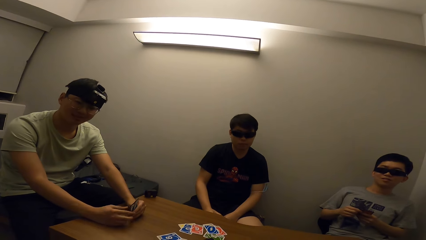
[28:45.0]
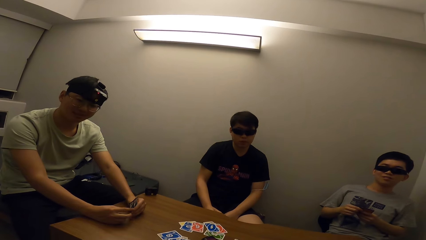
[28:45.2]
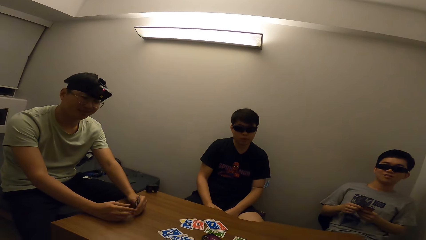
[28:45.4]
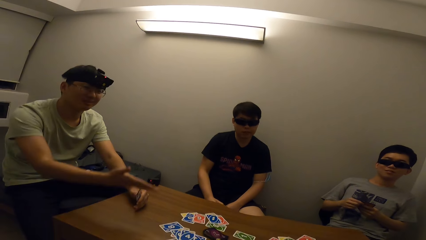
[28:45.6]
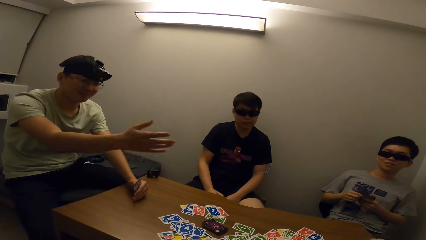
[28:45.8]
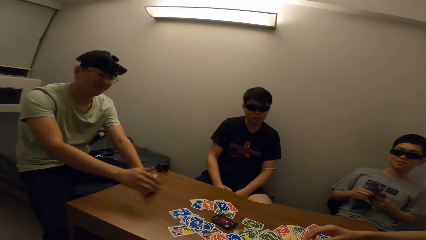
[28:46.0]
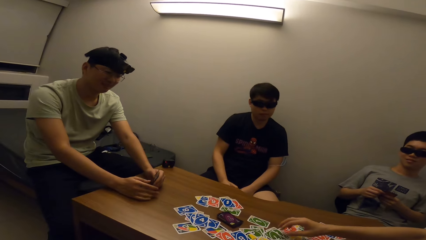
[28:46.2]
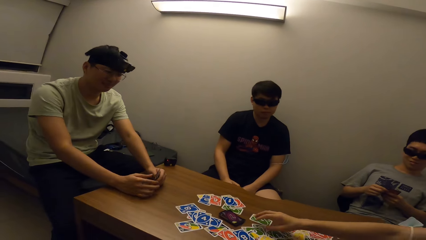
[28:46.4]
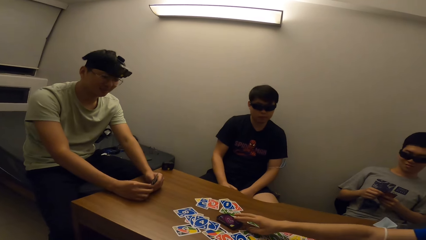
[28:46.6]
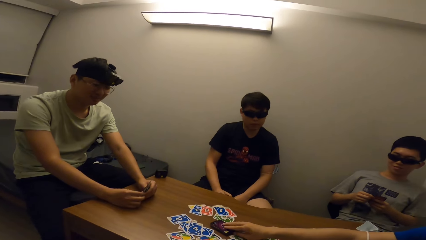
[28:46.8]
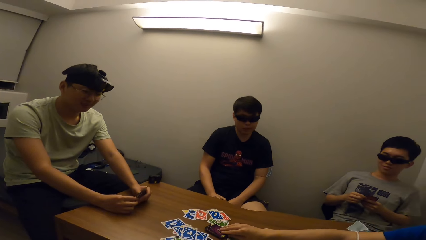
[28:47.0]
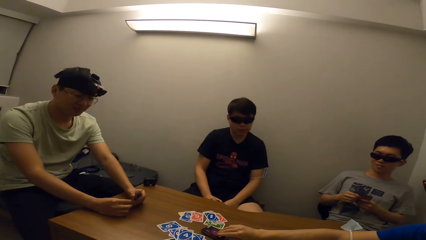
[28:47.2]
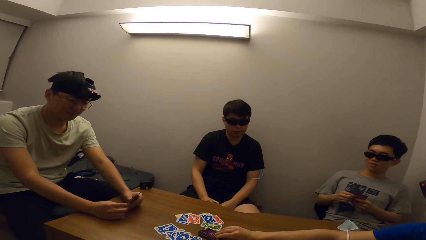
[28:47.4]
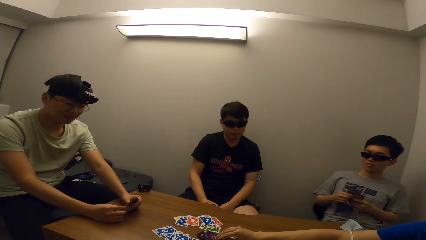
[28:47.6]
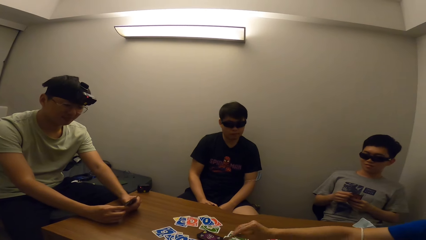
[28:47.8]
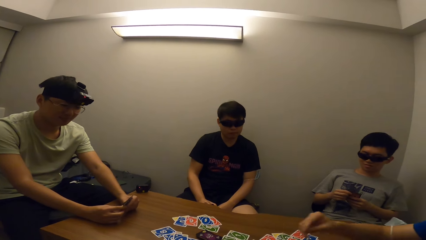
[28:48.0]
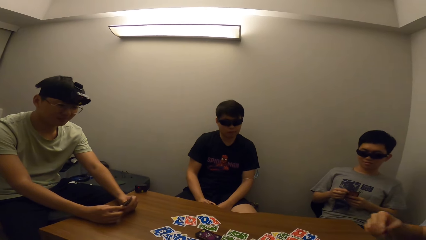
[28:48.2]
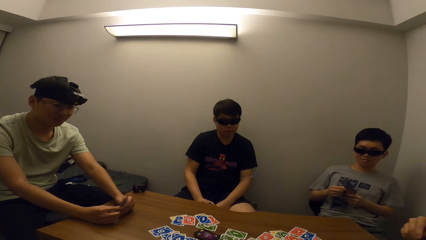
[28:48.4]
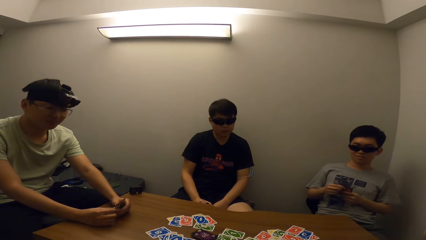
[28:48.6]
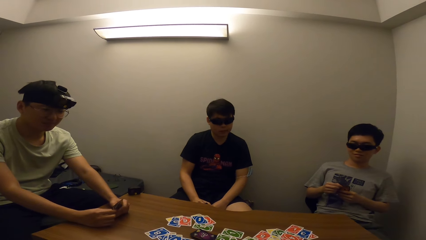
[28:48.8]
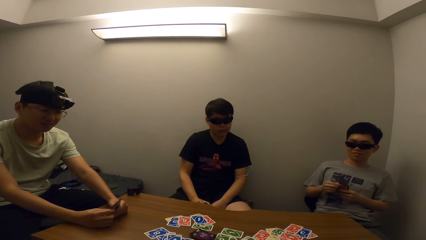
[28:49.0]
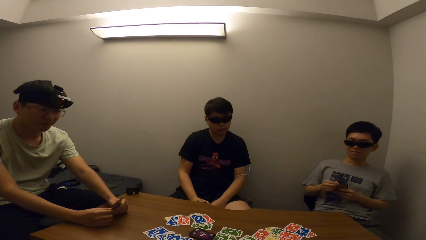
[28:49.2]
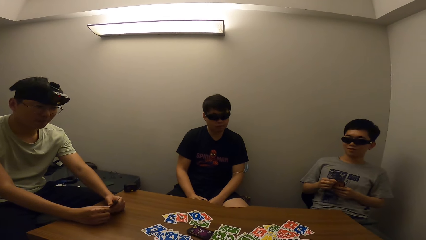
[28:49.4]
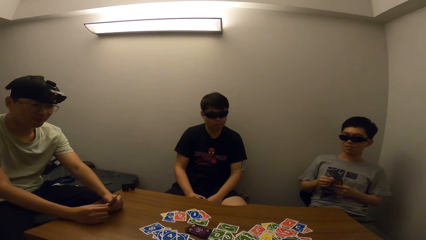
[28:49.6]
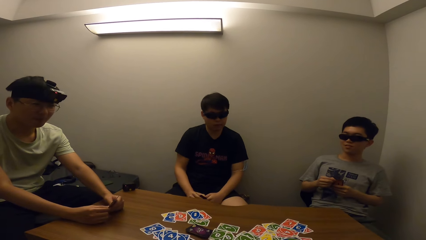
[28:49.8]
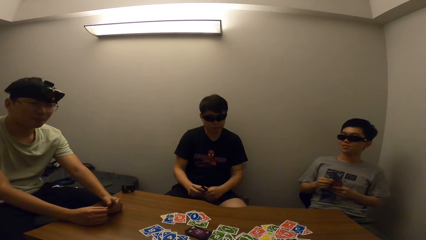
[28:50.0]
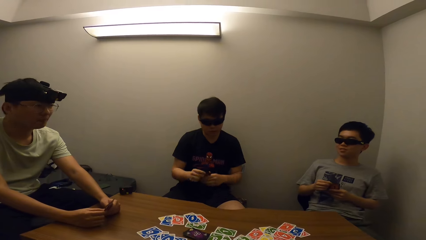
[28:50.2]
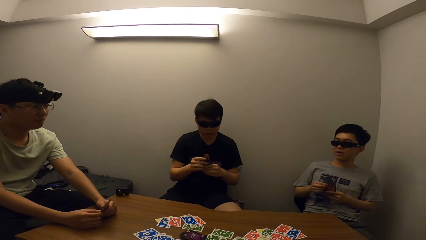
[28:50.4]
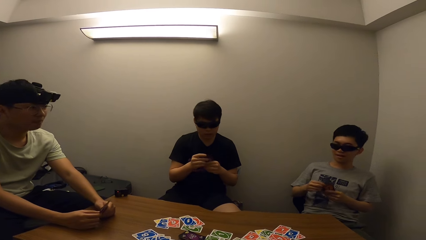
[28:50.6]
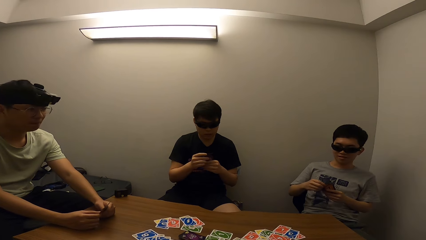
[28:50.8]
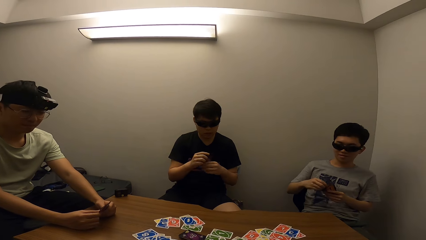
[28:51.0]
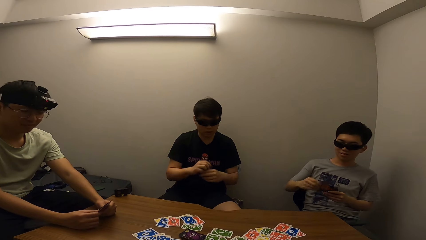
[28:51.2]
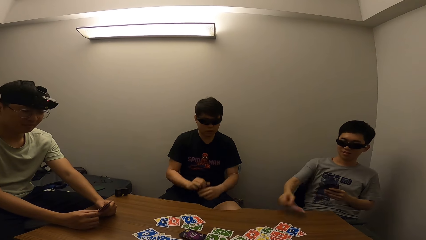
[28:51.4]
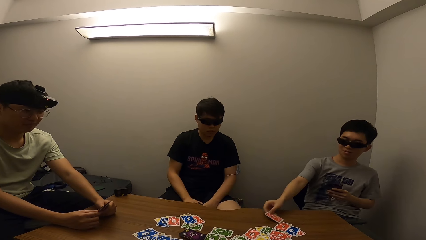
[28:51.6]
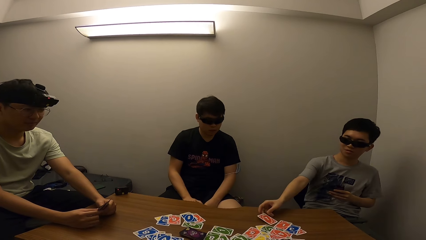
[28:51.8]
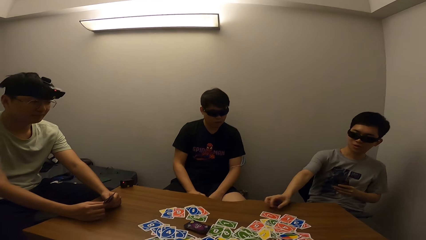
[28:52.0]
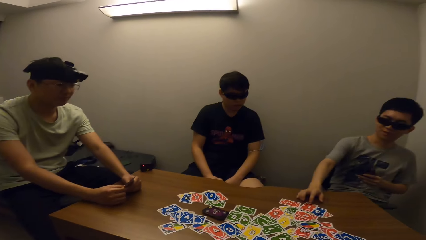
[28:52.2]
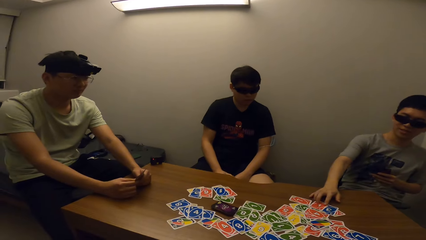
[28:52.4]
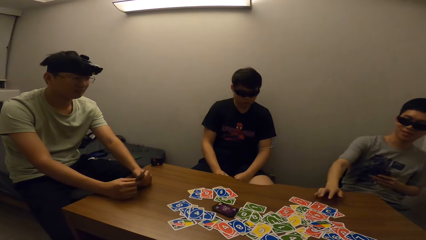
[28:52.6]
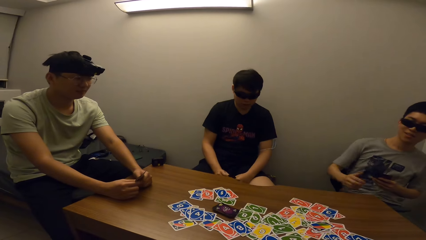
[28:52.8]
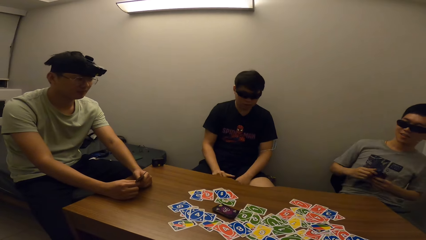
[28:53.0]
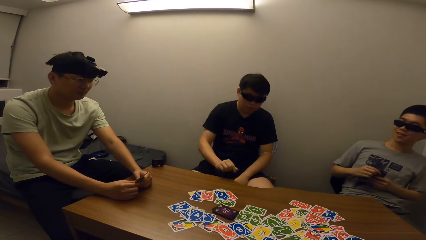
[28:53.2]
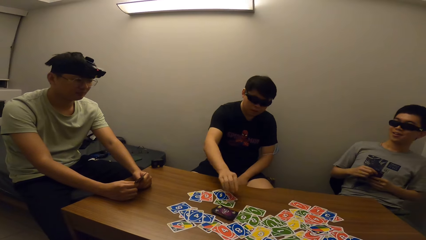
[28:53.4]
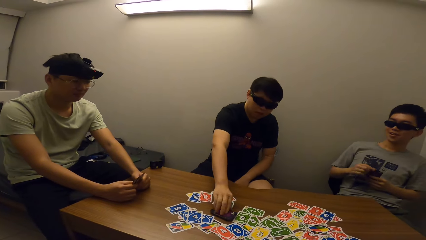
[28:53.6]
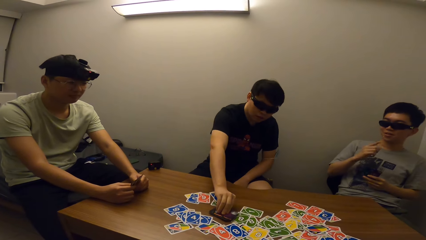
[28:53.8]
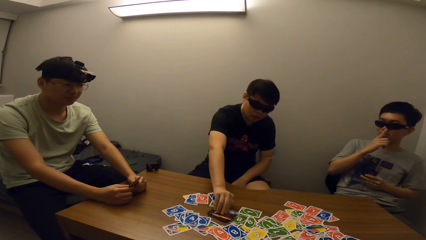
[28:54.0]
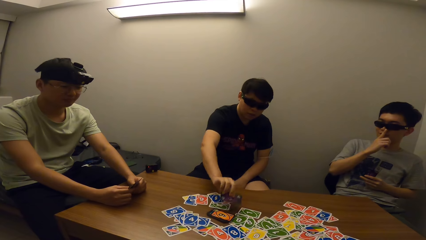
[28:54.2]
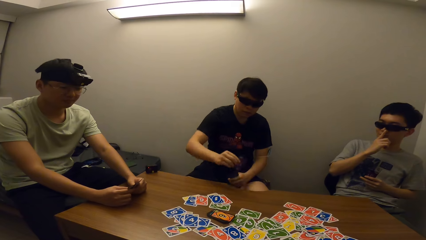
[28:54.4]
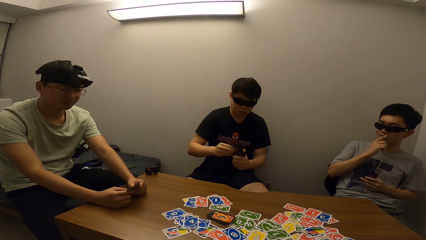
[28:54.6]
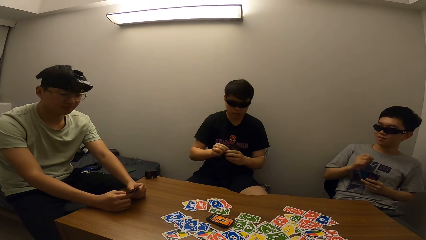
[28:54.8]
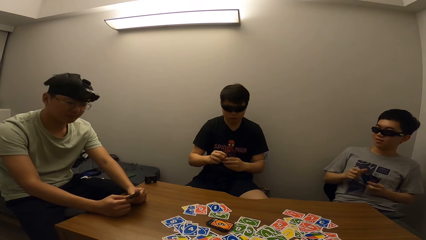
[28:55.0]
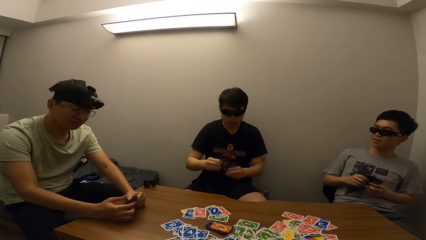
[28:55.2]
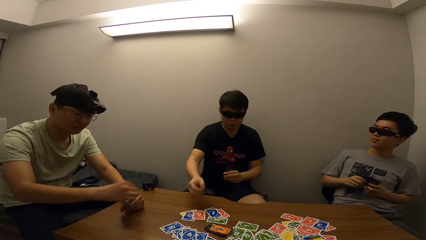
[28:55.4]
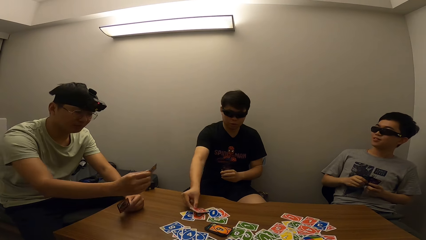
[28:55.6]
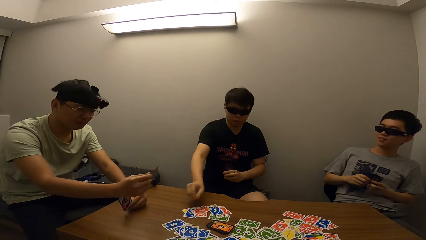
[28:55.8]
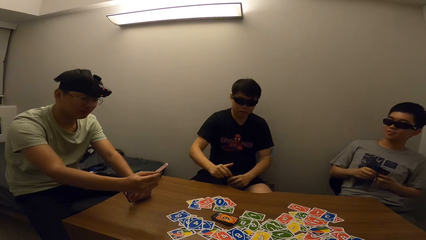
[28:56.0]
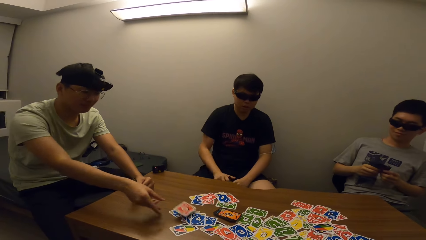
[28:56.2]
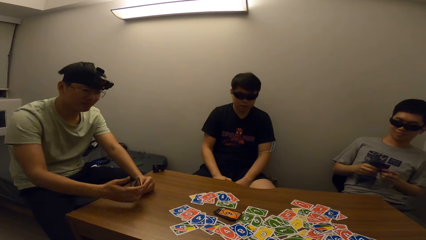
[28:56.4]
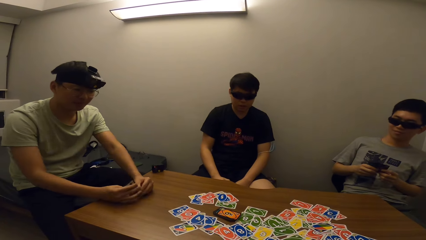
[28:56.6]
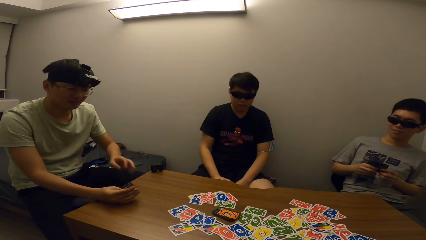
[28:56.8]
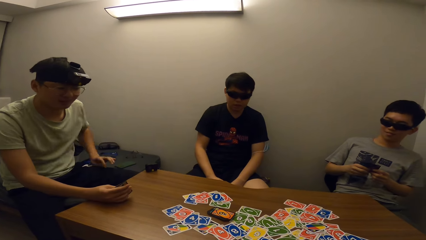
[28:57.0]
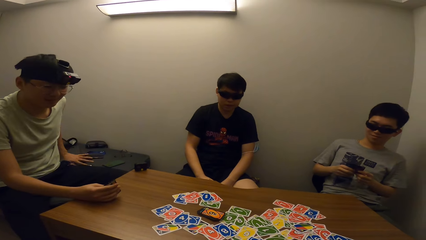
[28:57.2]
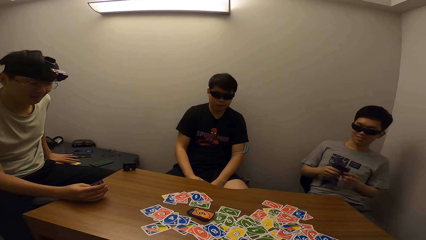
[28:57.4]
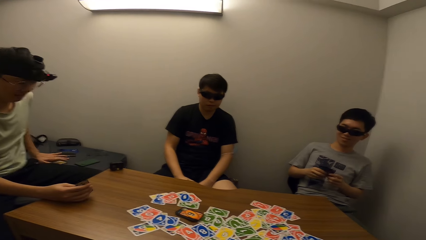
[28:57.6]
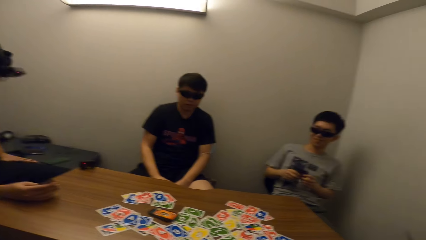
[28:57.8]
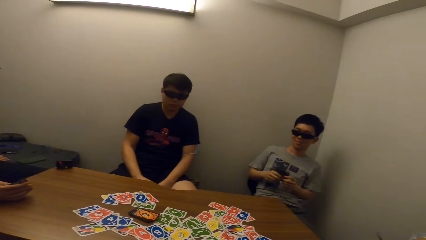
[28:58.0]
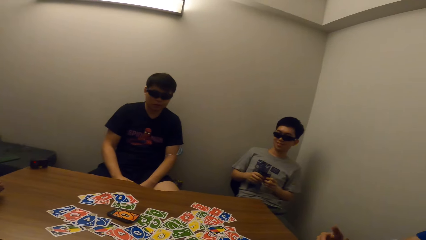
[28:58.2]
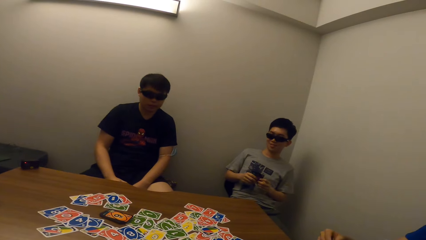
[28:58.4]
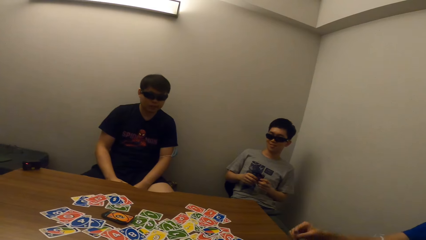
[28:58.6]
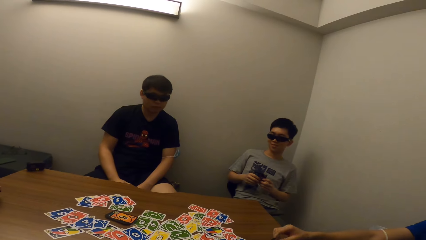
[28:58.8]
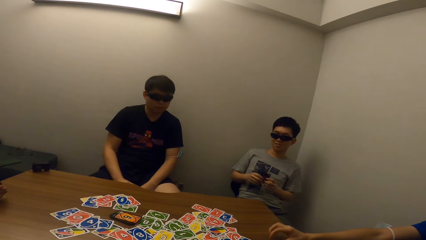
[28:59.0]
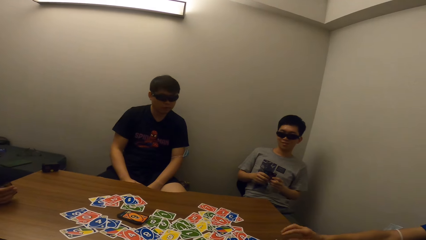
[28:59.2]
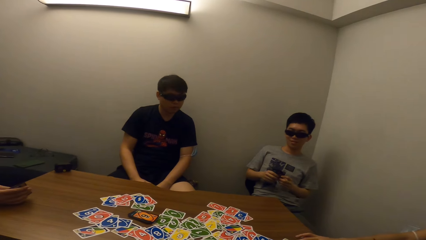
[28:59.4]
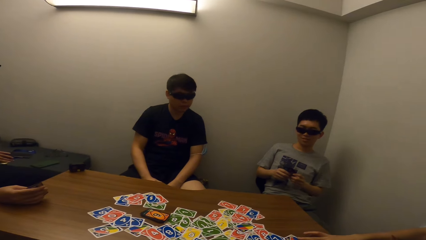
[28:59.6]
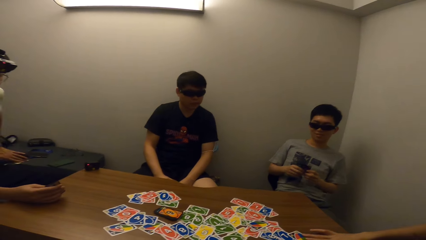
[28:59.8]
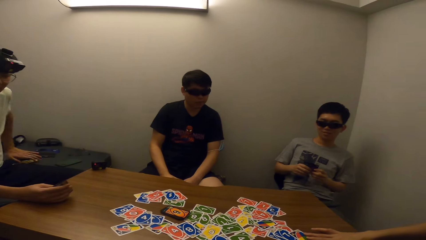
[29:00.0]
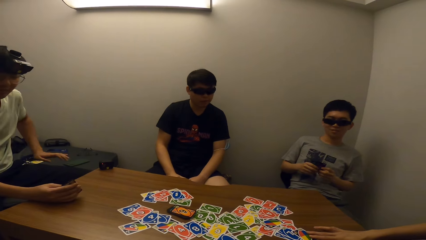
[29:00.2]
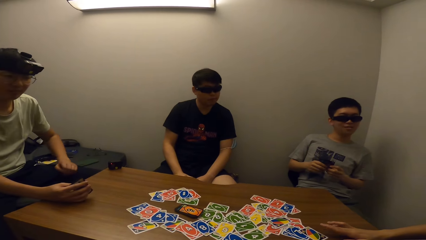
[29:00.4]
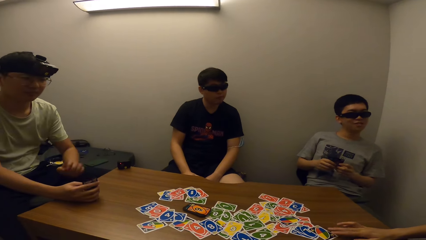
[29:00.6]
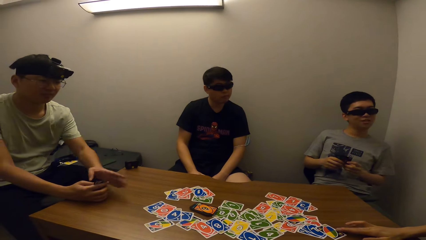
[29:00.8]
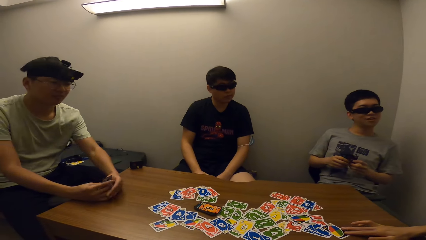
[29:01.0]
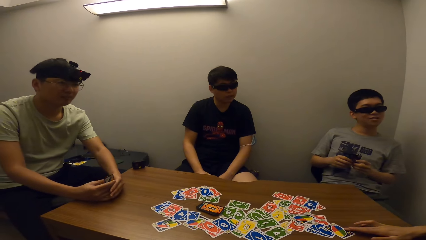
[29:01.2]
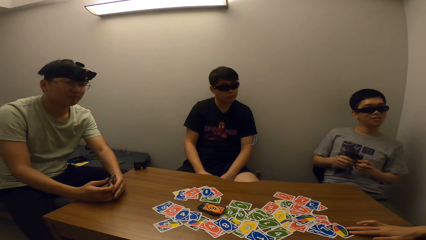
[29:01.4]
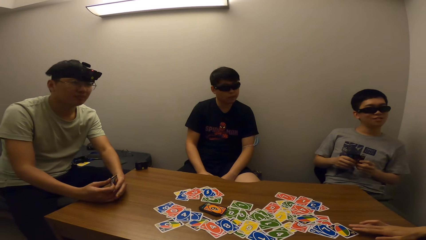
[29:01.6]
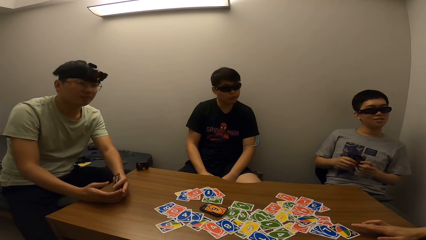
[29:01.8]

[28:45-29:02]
A man picks a card on the table with his right hand. Another man drops a card on the table with his right hand. A third man picks a card on the table with his right hand. A fourth man takes a card from his left hand with his right hand. The third man drops the card on the table with his right hand. The fourth man drops a card on the table with his right hand and touches cards on a bed with his left hand. The first man drops a card on the table with his right hand.
